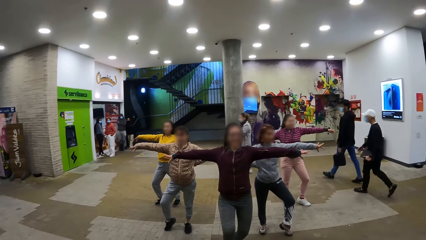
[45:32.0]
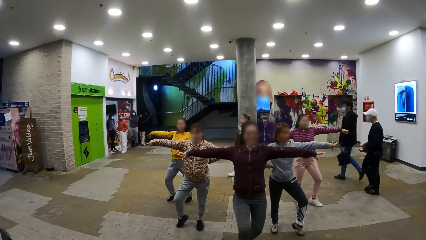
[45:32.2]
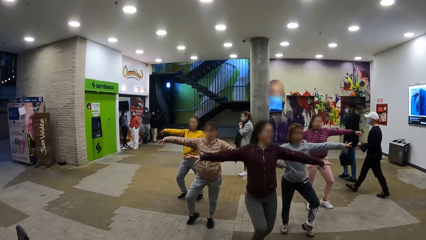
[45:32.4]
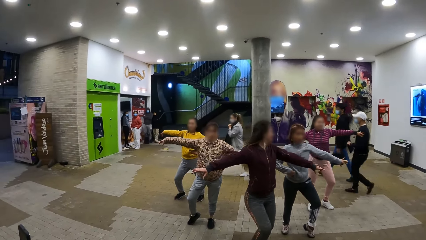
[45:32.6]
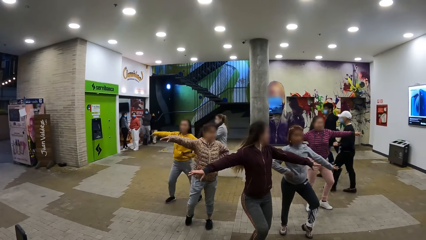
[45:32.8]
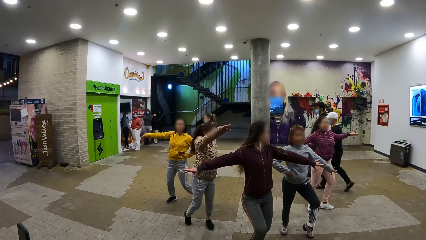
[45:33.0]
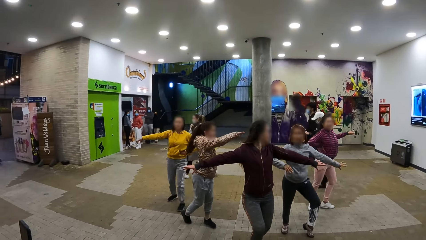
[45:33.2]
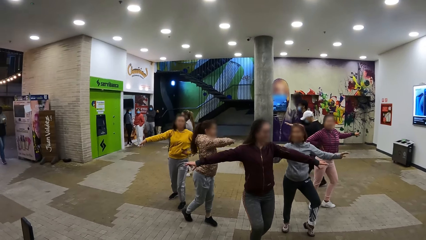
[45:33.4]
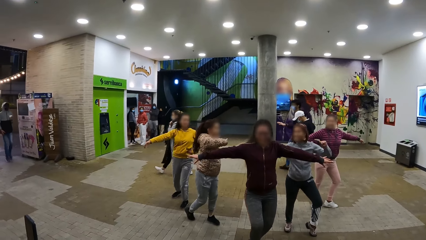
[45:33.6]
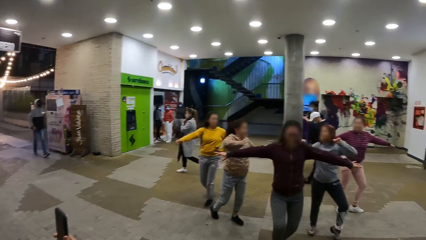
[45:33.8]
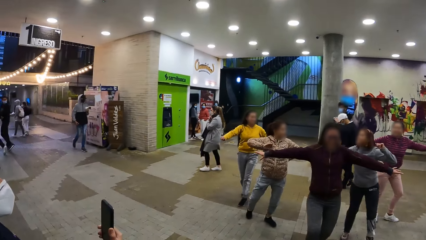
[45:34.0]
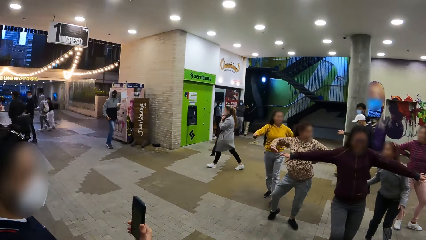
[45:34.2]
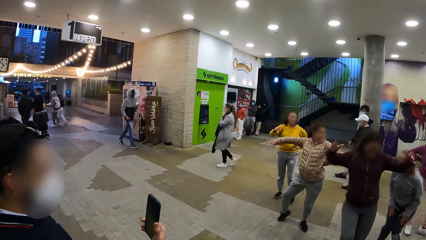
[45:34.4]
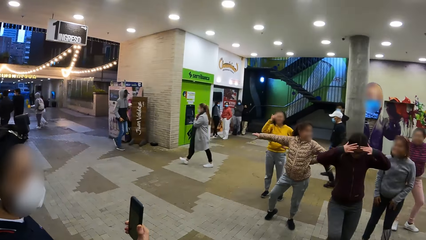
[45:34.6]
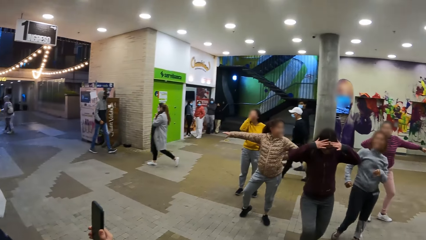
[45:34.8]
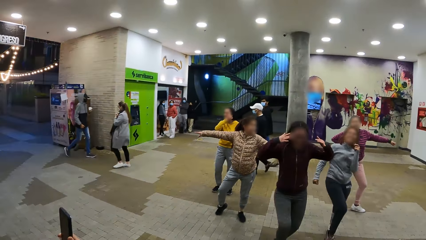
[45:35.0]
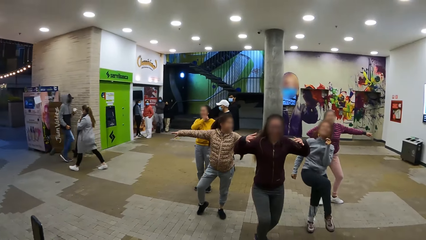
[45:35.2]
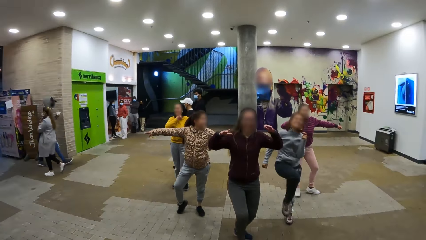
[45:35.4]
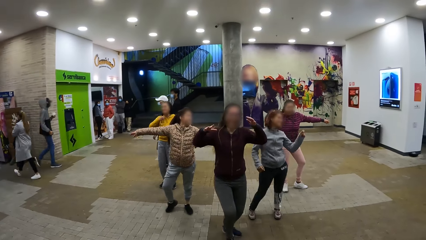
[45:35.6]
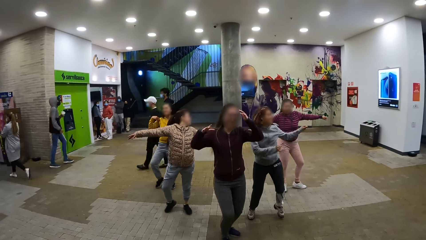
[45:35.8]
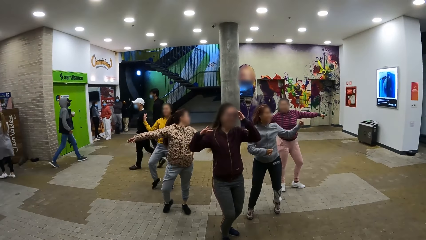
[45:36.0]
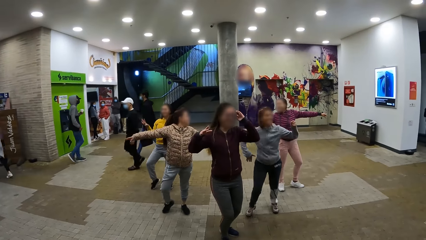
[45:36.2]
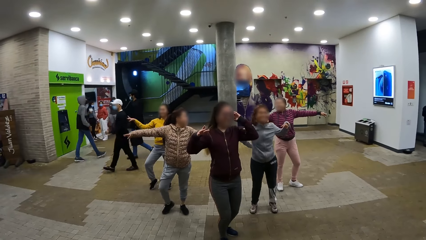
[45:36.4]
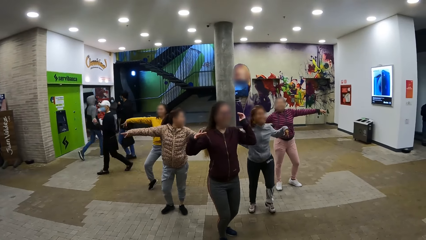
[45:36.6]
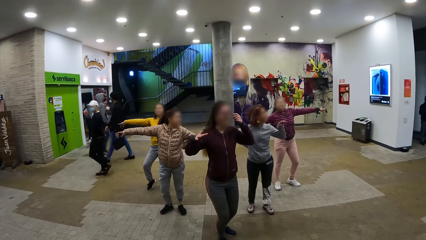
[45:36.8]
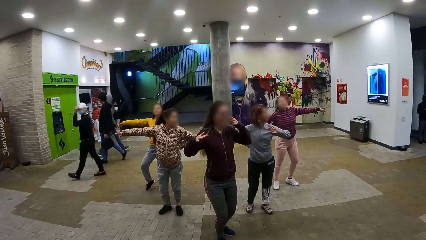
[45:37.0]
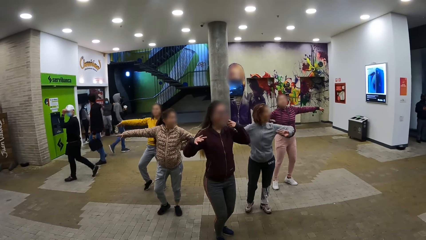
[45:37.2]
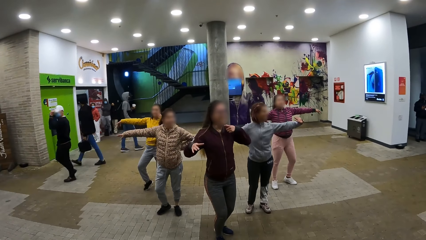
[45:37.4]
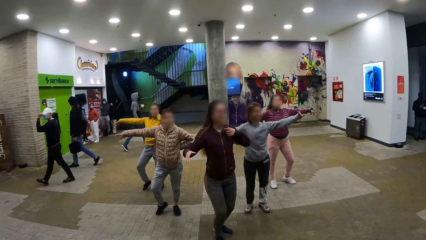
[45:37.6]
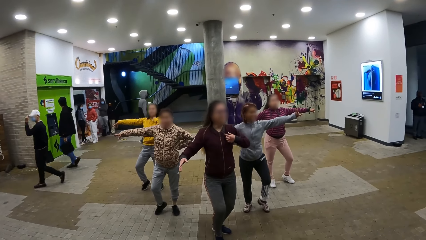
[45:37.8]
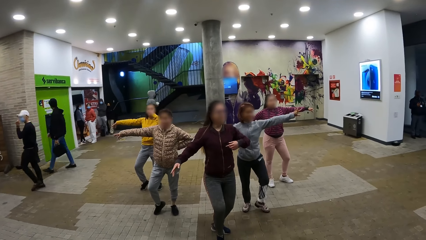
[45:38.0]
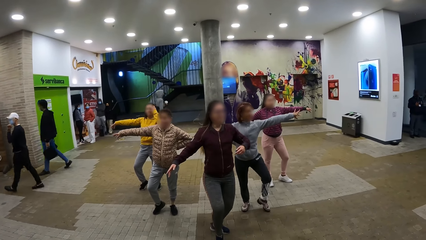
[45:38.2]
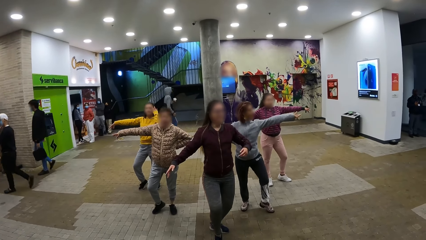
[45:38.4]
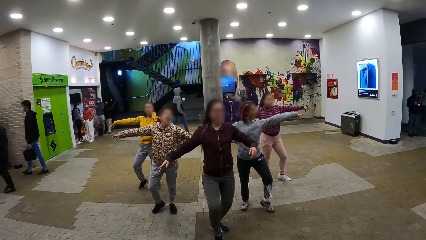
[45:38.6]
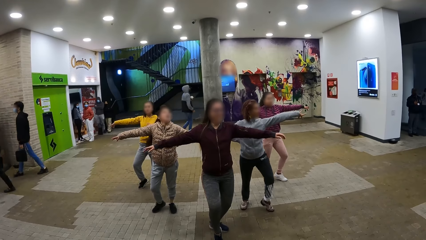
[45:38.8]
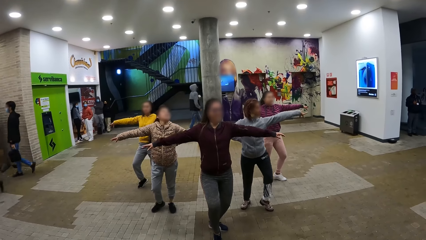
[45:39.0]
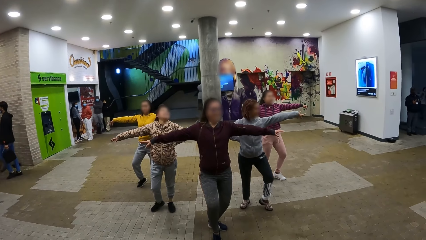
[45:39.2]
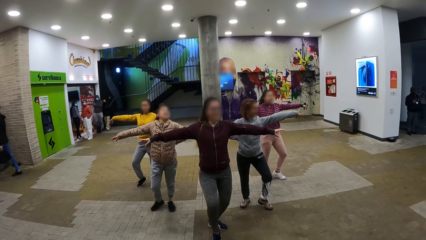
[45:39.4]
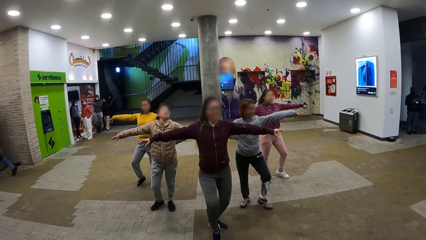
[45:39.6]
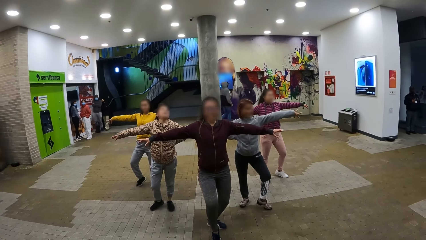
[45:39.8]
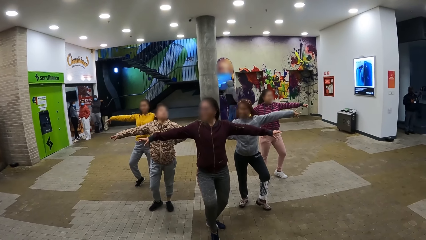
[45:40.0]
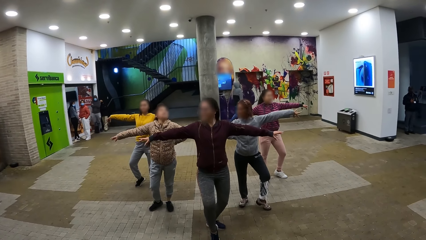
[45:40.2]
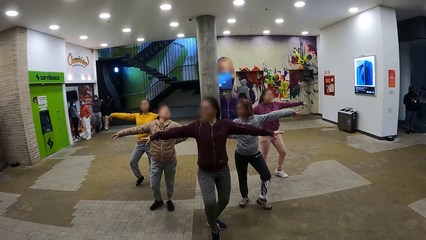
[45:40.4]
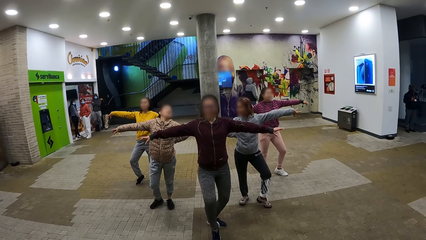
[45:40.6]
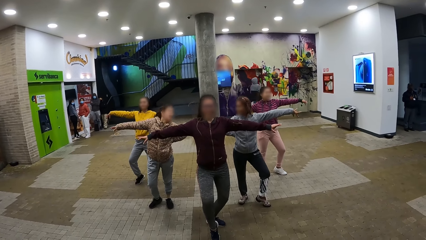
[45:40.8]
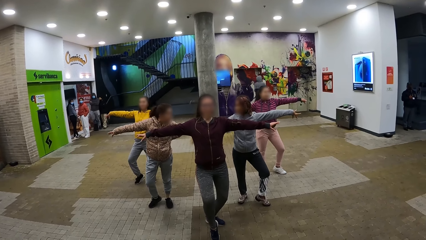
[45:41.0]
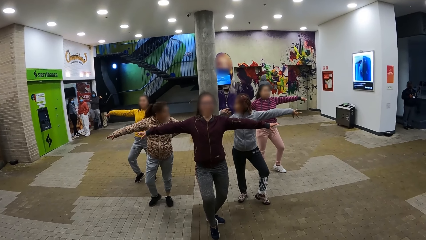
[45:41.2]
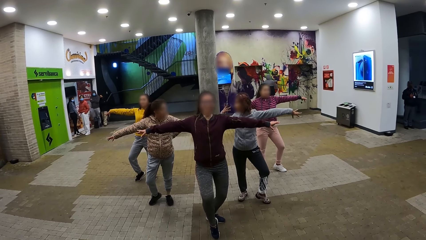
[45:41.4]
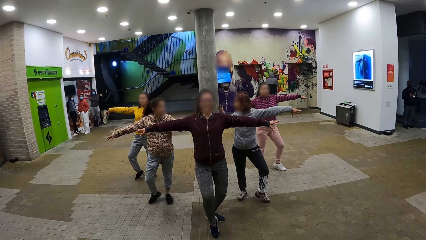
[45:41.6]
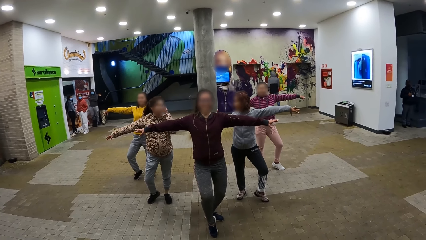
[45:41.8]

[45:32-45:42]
The camera wearer turns around. They look at the dancers.

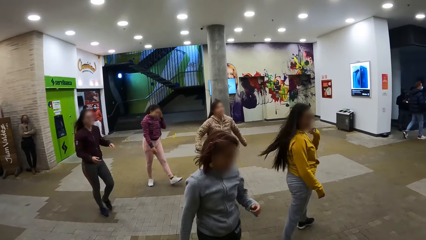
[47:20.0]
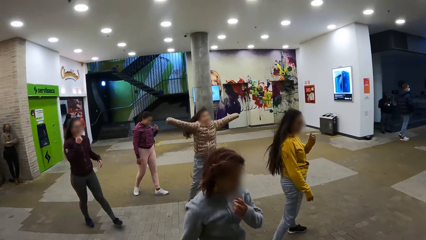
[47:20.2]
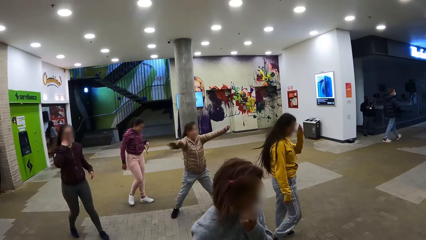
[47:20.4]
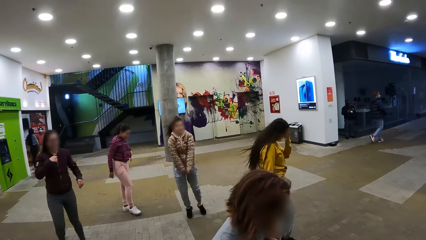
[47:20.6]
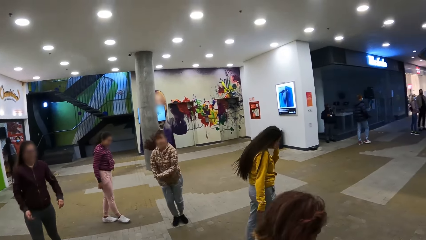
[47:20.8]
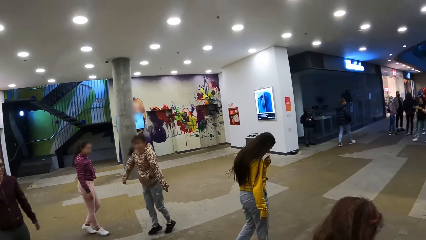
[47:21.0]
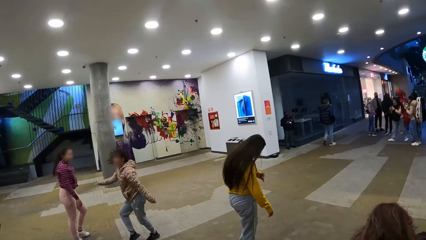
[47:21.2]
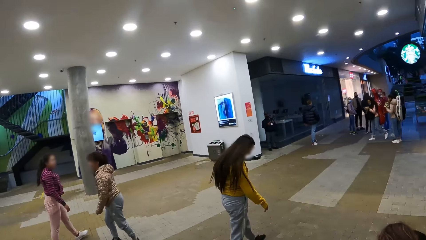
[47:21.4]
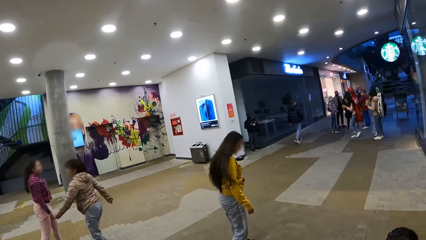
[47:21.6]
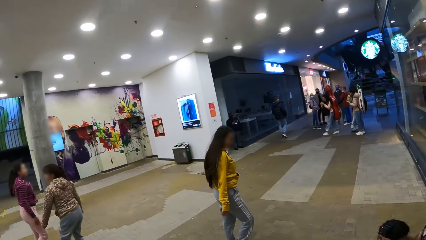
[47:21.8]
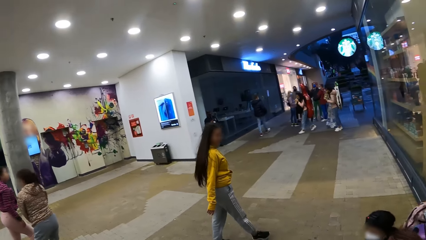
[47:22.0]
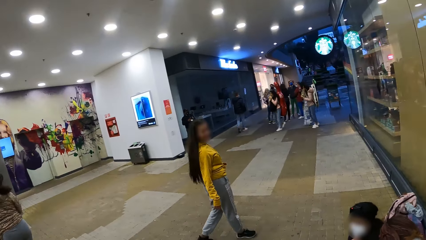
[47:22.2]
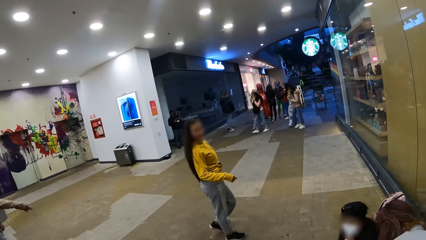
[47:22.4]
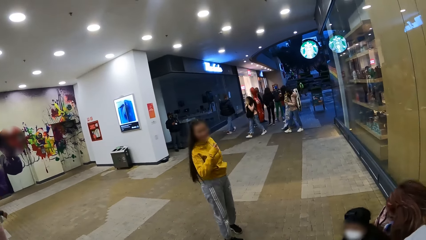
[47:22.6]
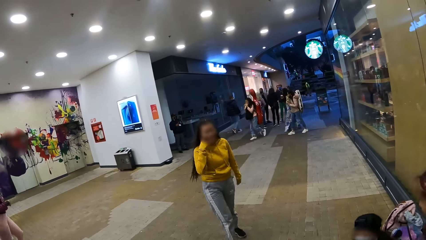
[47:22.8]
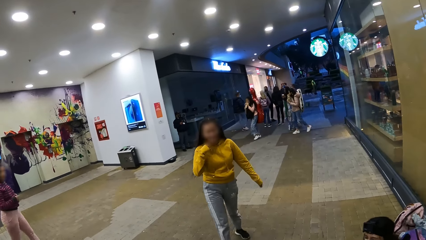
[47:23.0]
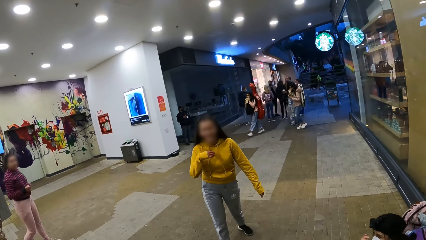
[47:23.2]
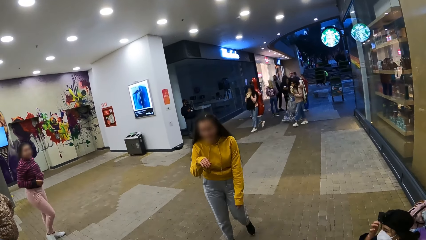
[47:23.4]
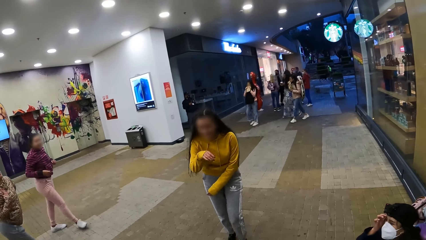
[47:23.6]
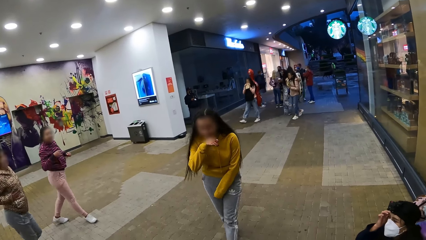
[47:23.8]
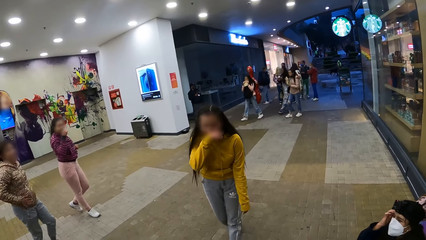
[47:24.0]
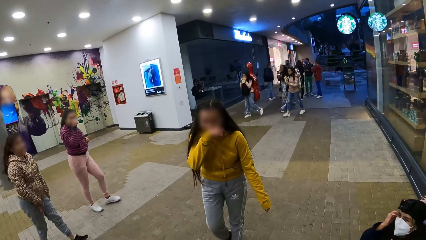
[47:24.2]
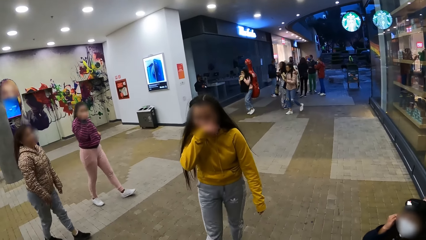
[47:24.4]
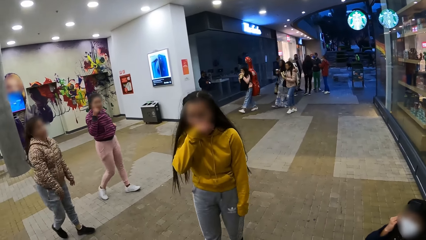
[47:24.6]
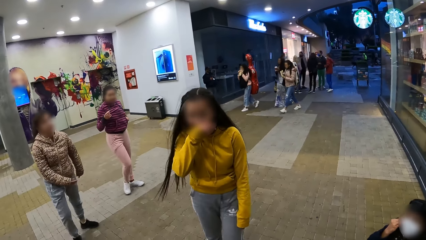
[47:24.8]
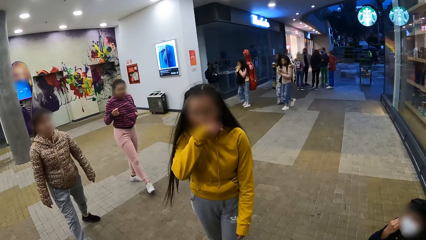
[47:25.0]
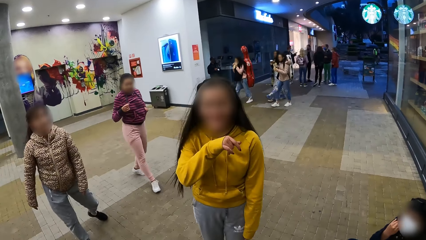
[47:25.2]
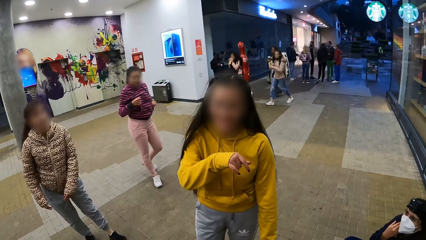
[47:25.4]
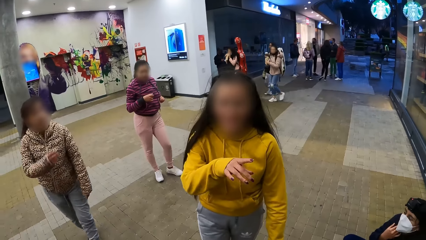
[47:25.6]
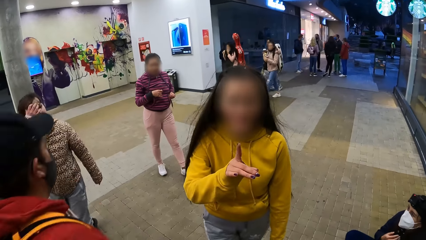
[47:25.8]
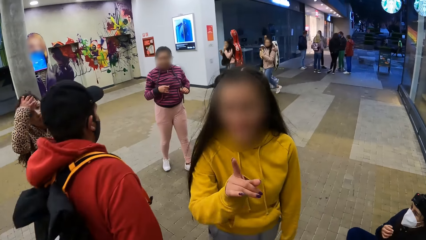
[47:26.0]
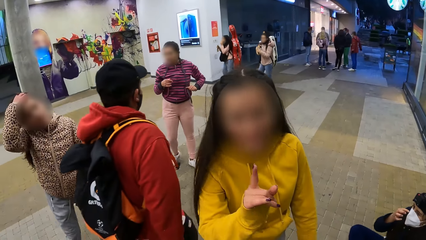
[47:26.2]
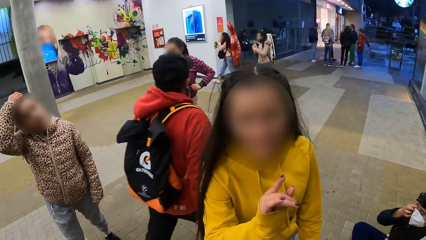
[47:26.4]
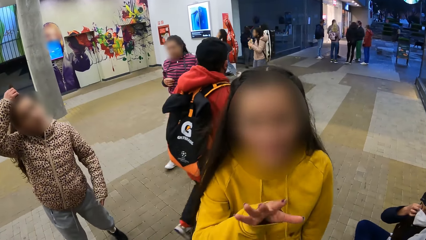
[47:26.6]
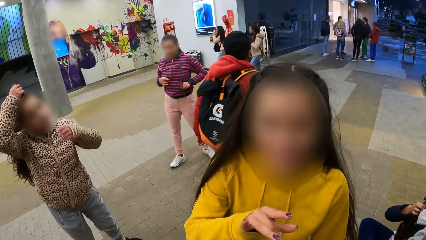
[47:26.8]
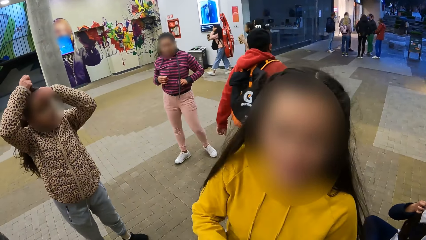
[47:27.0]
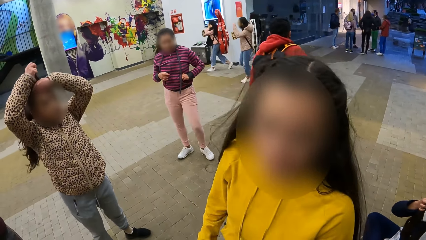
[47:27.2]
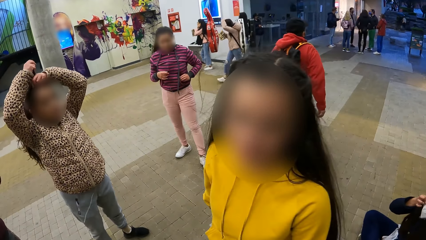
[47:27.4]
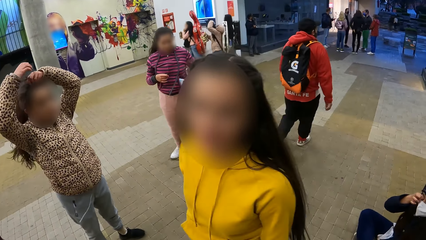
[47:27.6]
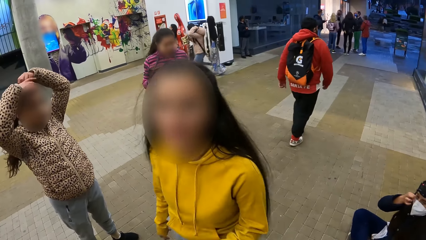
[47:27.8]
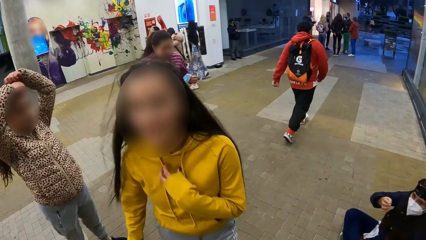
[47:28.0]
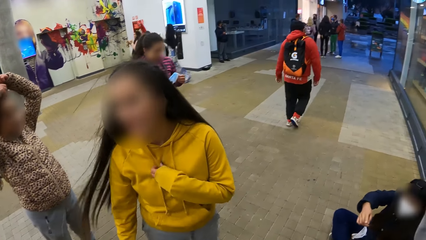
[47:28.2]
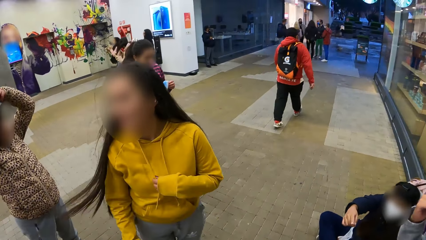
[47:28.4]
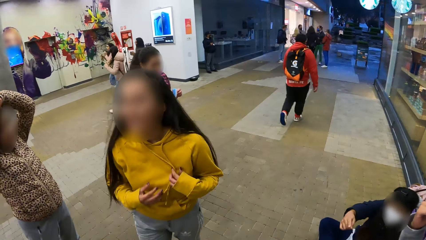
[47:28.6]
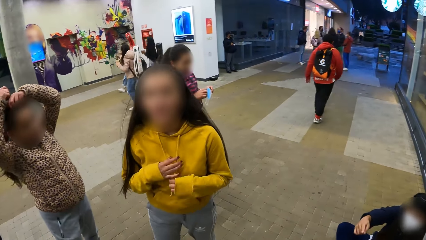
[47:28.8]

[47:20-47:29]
The camera wearer turns around. They look at the dancers.
